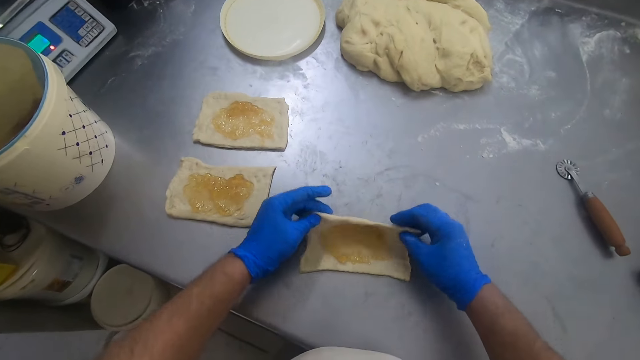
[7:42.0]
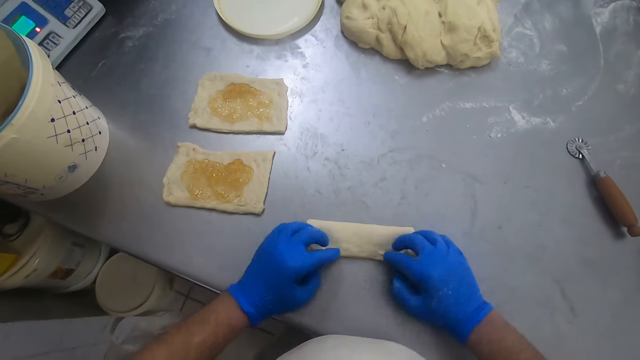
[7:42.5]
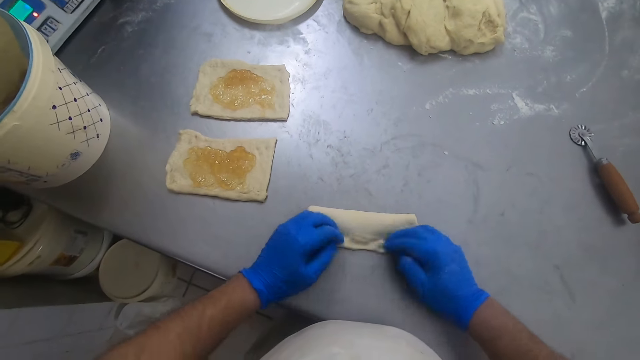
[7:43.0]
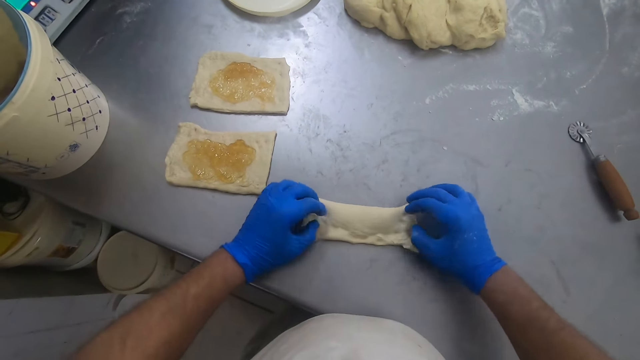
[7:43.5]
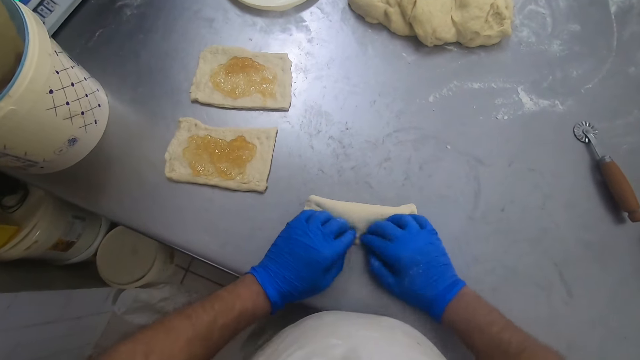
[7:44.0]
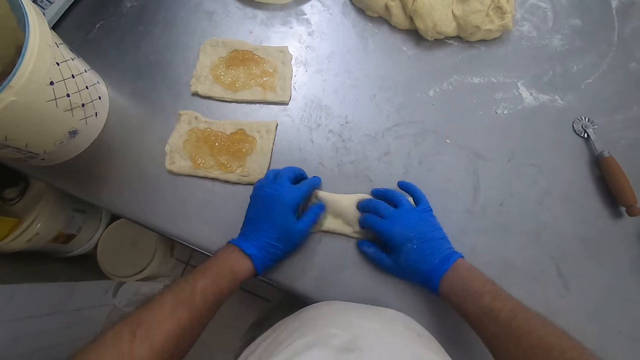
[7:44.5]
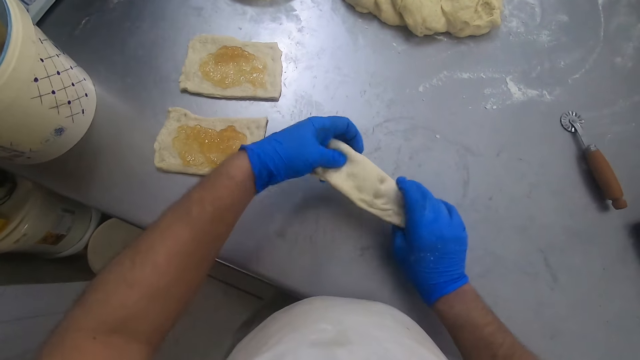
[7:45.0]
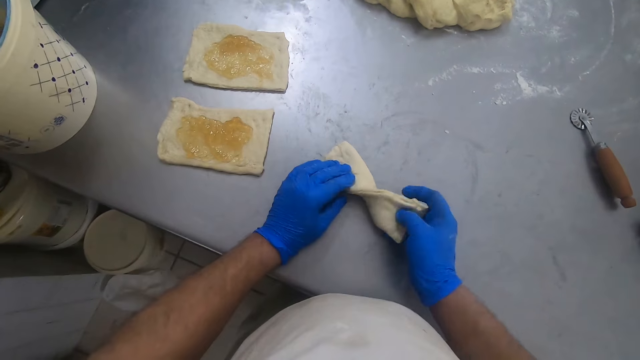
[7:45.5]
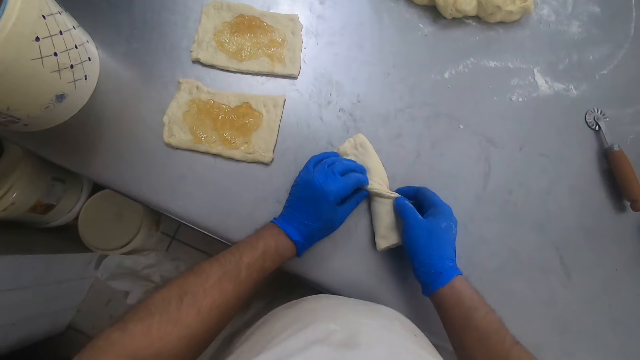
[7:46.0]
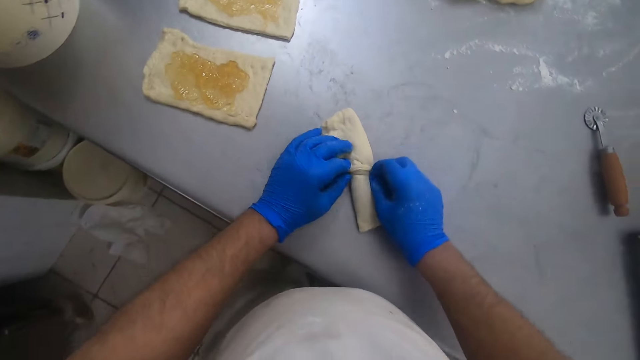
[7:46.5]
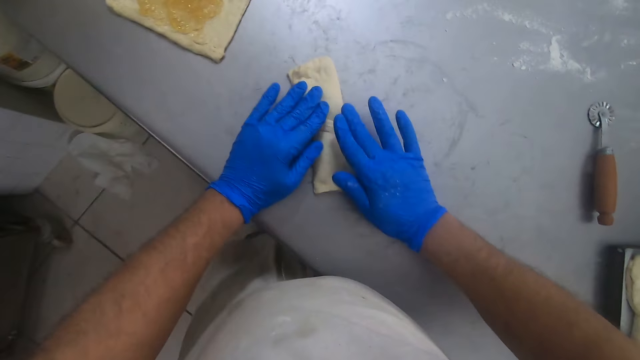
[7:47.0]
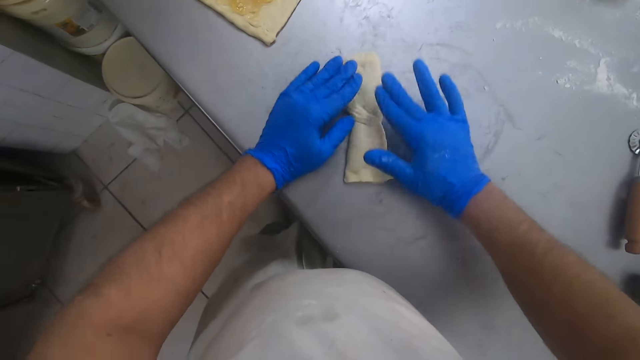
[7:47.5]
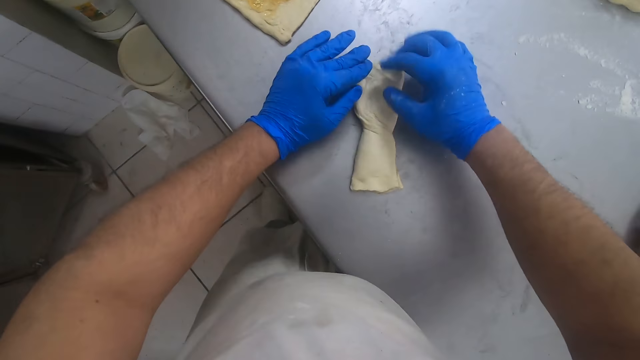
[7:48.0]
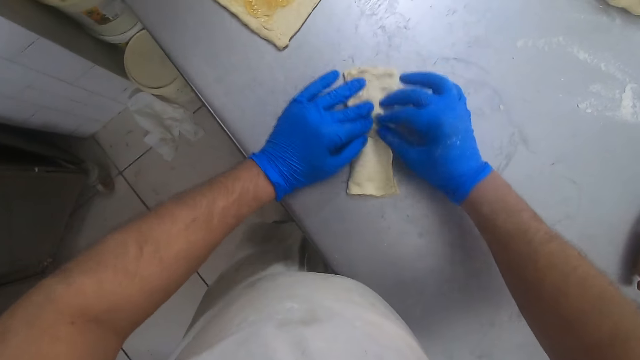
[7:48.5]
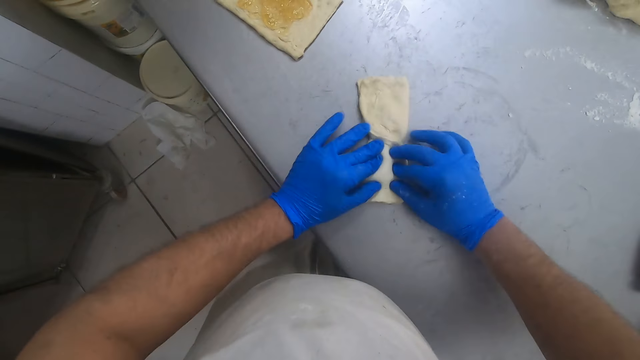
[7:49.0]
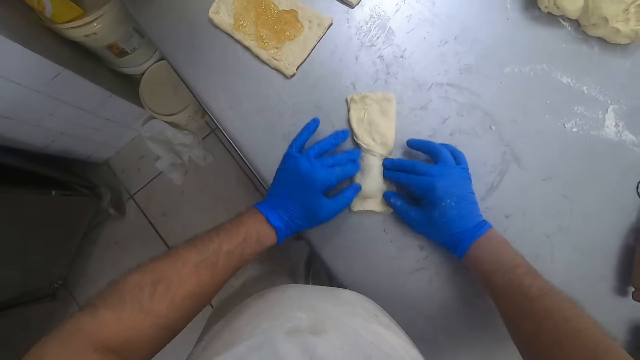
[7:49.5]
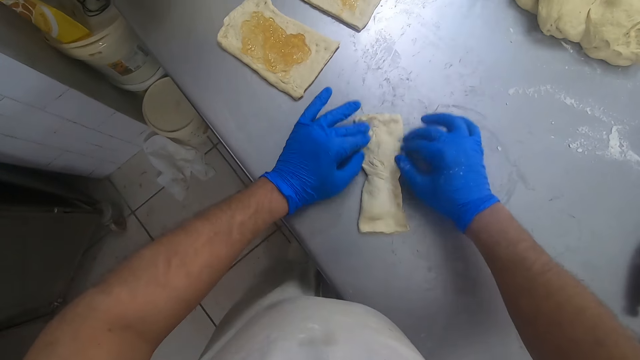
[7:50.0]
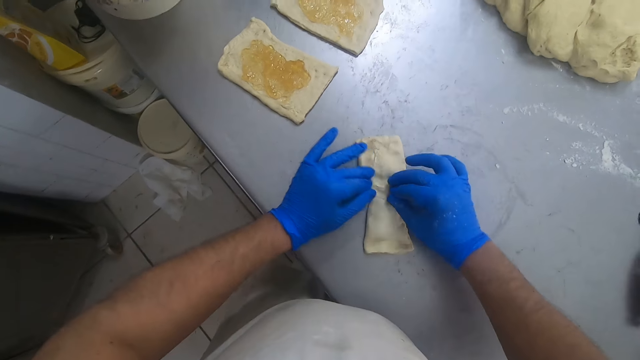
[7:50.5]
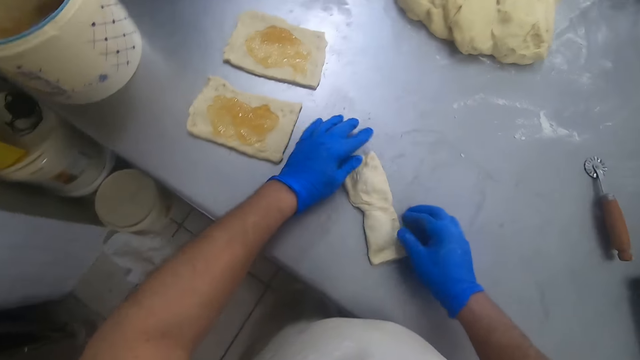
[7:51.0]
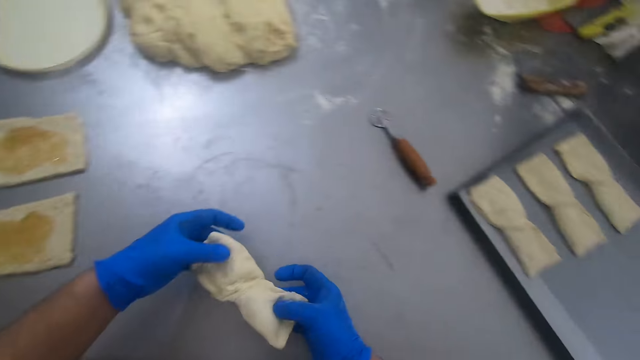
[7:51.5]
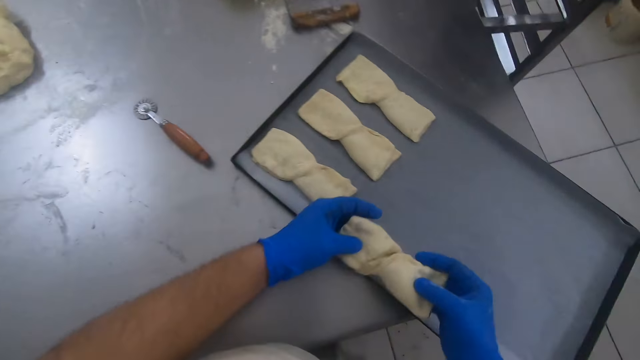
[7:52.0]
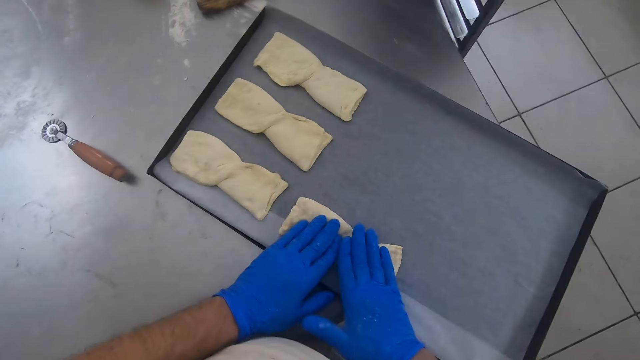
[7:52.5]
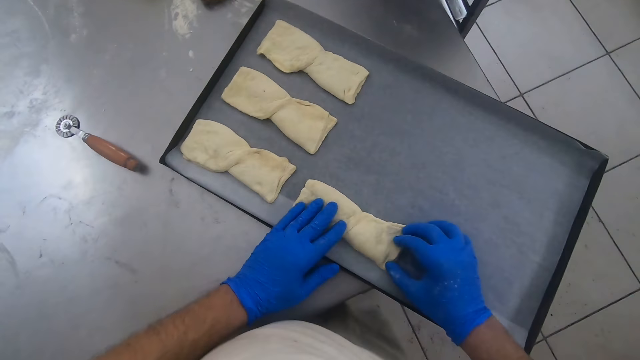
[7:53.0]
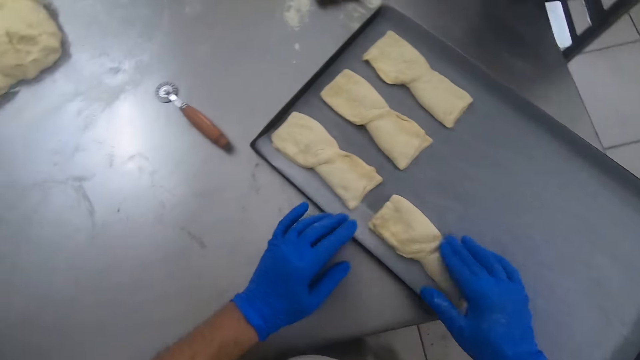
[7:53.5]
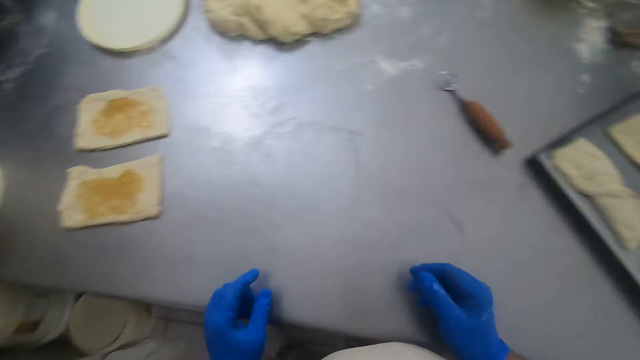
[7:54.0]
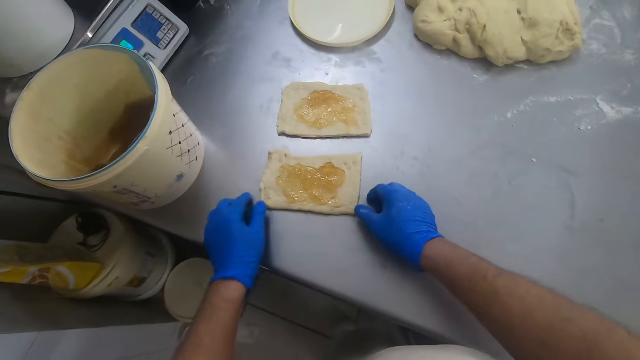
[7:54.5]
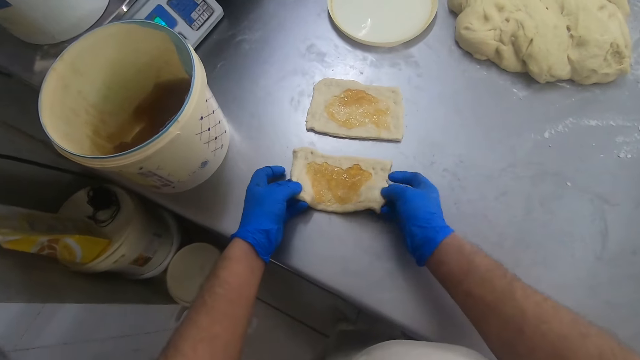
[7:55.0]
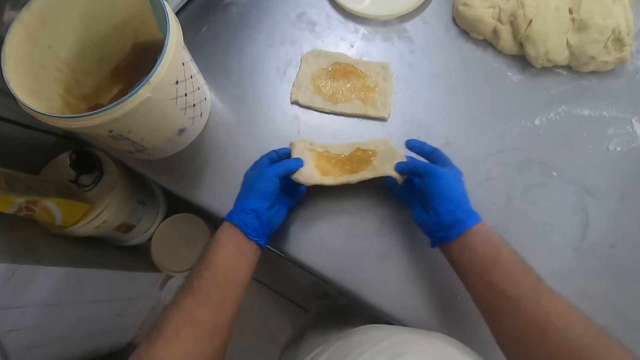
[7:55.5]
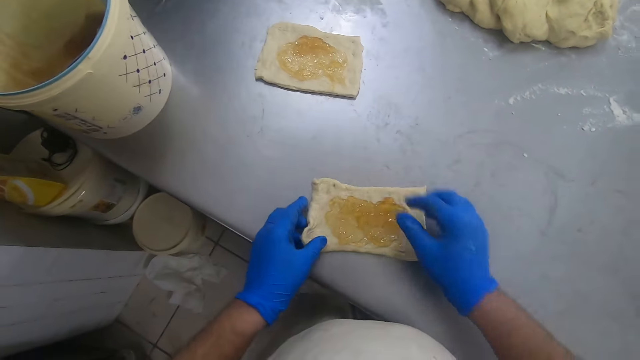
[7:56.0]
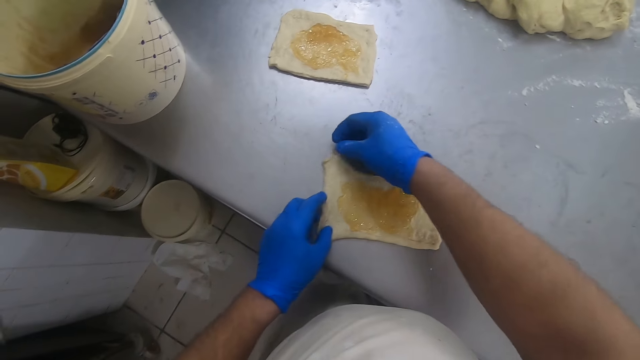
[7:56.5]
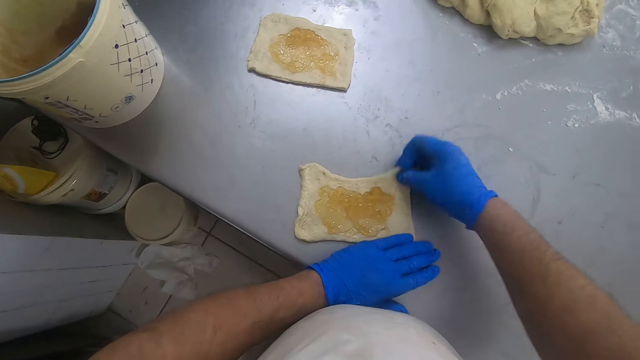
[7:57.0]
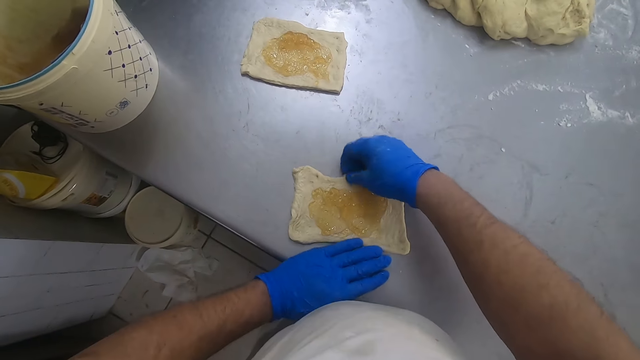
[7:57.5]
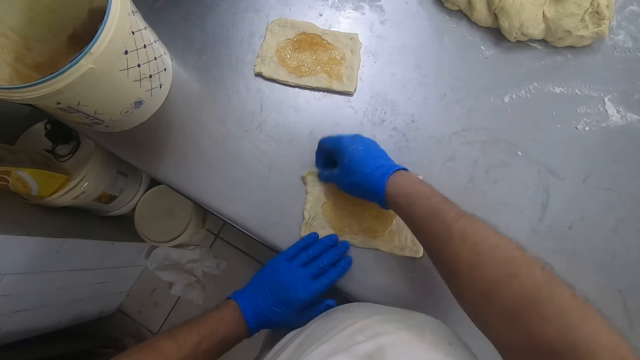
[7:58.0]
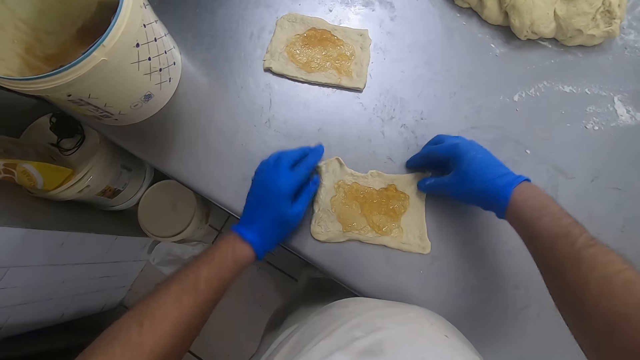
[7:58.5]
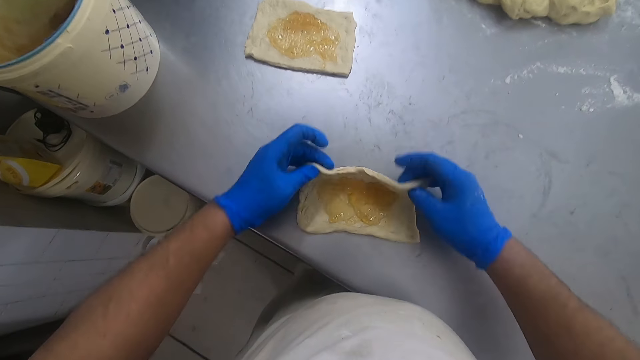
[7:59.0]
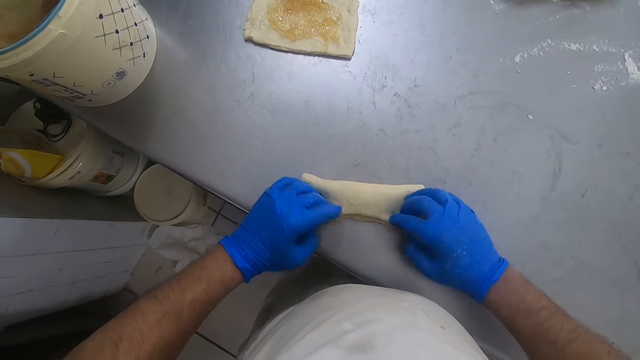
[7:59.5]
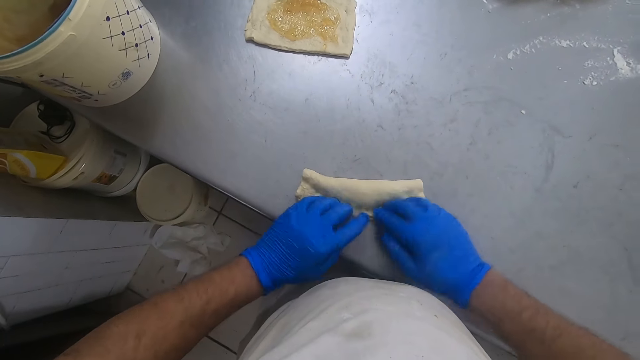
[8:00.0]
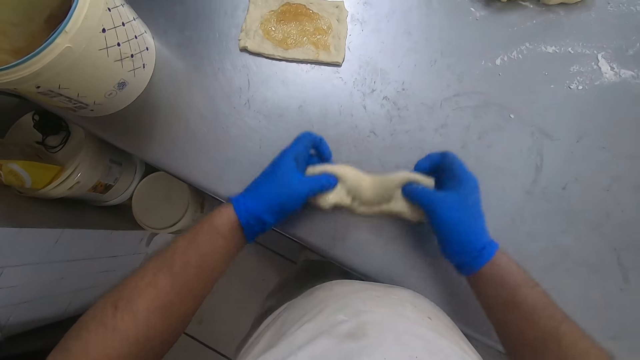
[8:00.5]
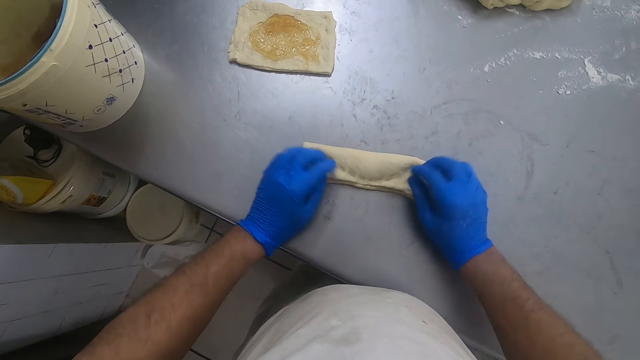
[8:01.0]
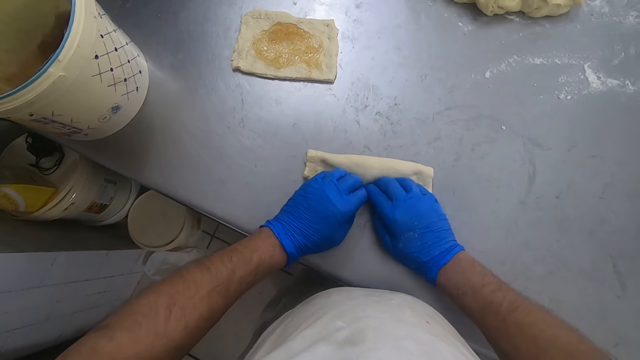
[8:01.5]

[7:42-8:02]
The camera wearer folds the rectangular dough into an X shape on the baking table. They mold the dough. They pick the dough from the baking table and set the dough in the sheet pan on the baking table. They spread the dough. They move one of the rectangular doughs on the baking table. They adjust the dough on the baking table. They spread the dough. They fold the rectangular dough into an X shape on the baking table. They mold the dough.
